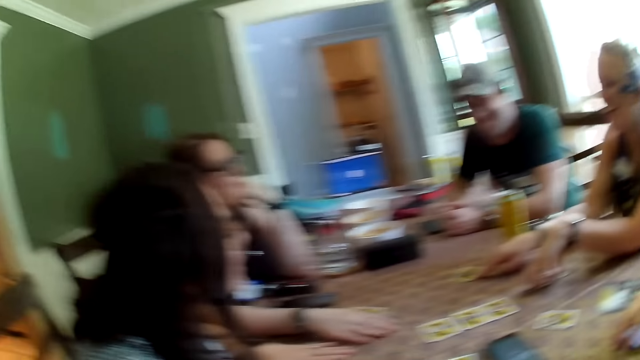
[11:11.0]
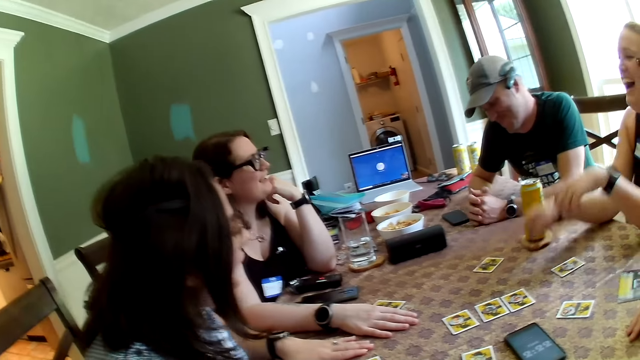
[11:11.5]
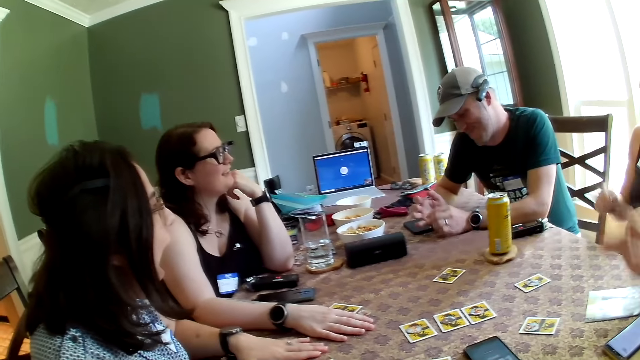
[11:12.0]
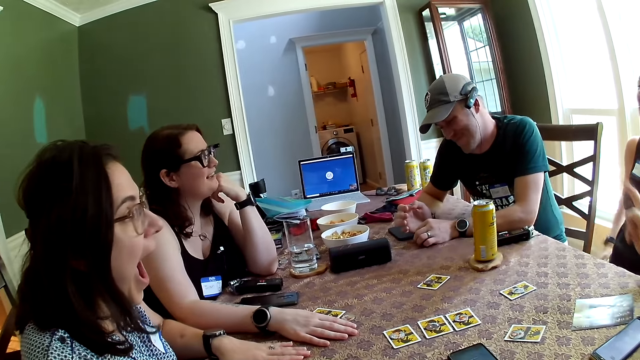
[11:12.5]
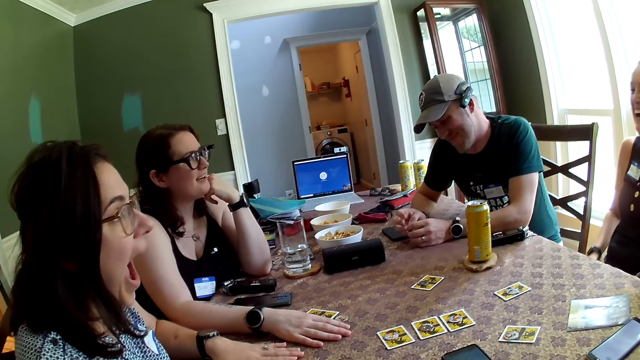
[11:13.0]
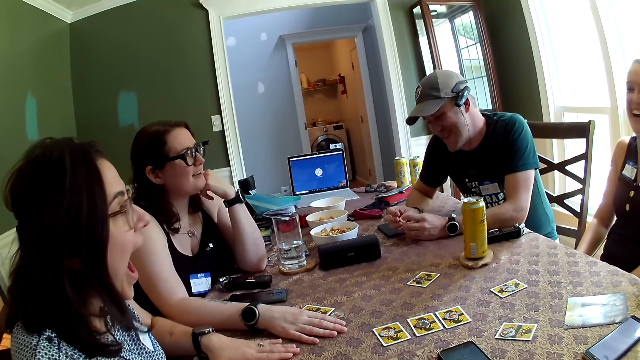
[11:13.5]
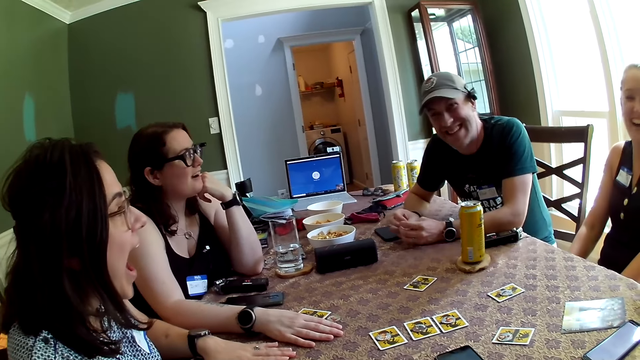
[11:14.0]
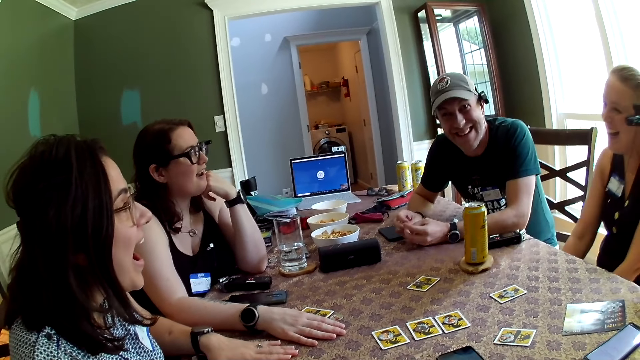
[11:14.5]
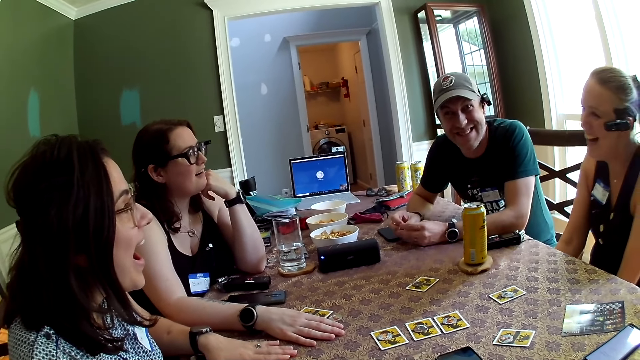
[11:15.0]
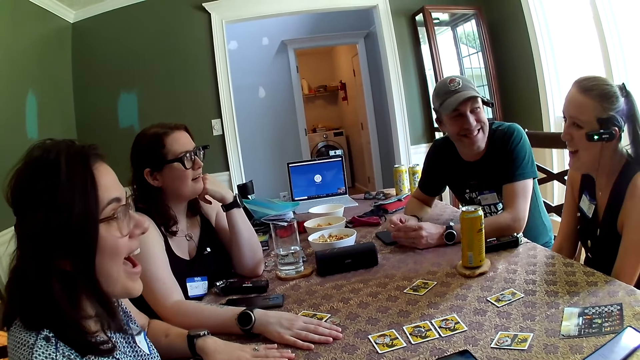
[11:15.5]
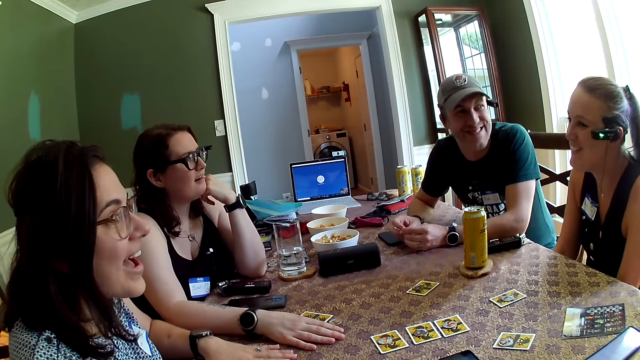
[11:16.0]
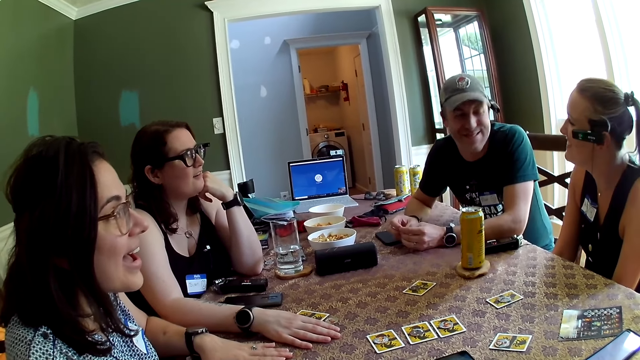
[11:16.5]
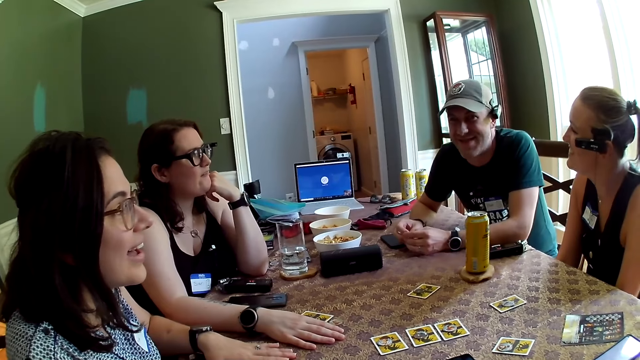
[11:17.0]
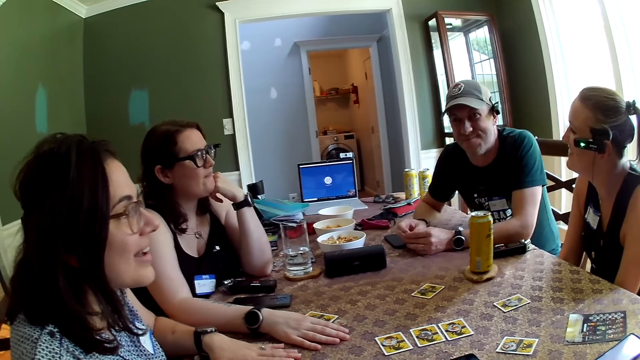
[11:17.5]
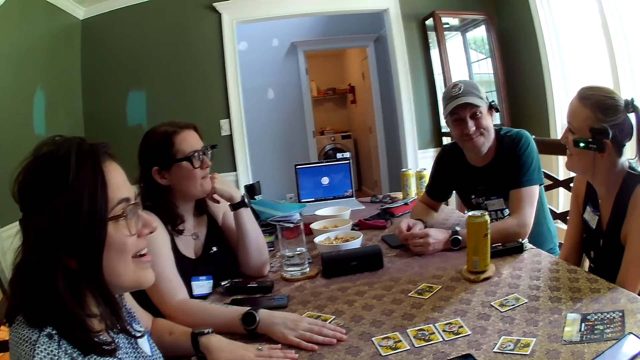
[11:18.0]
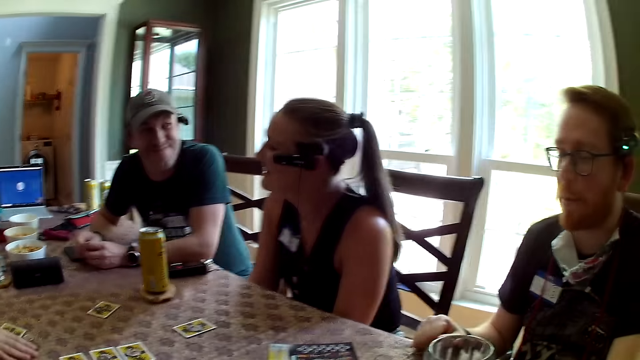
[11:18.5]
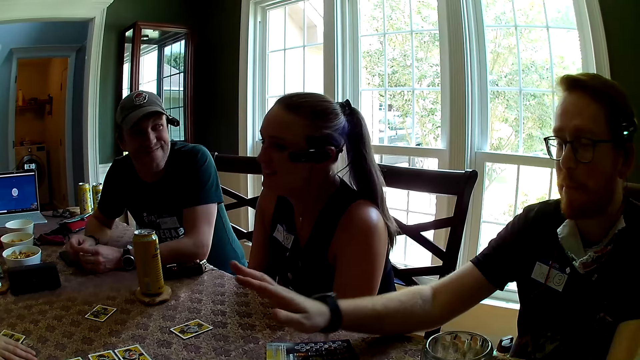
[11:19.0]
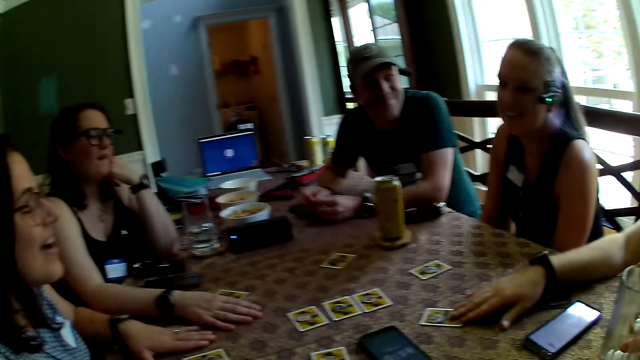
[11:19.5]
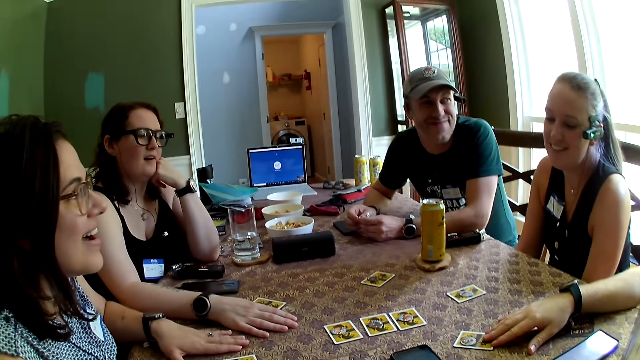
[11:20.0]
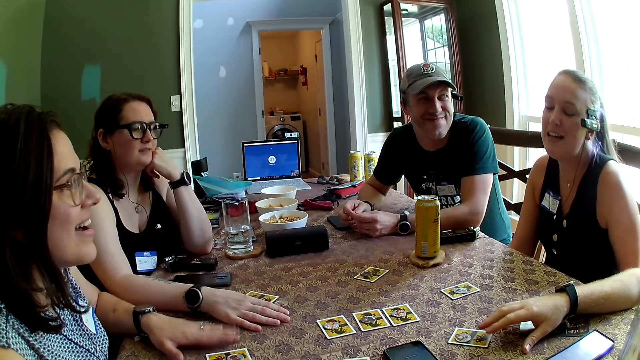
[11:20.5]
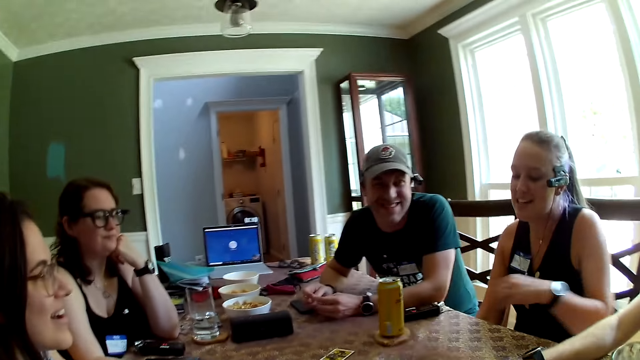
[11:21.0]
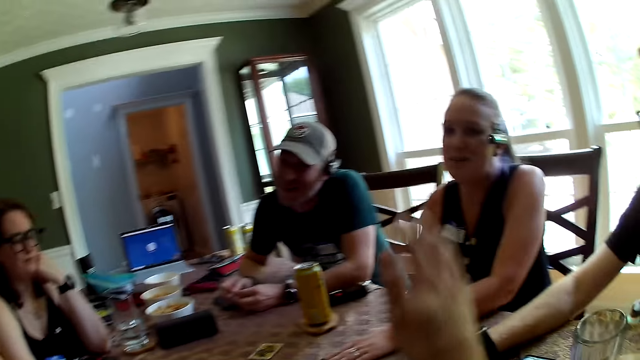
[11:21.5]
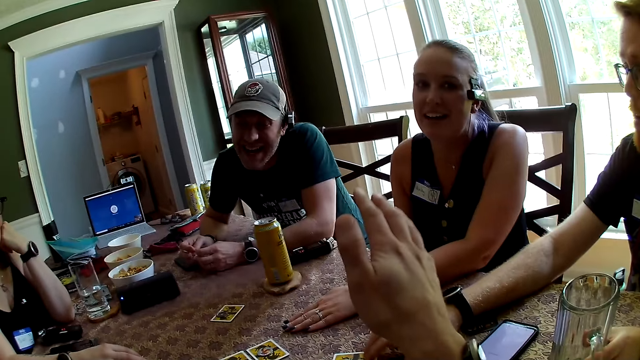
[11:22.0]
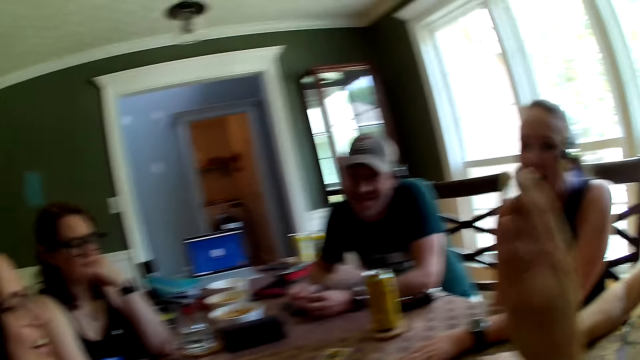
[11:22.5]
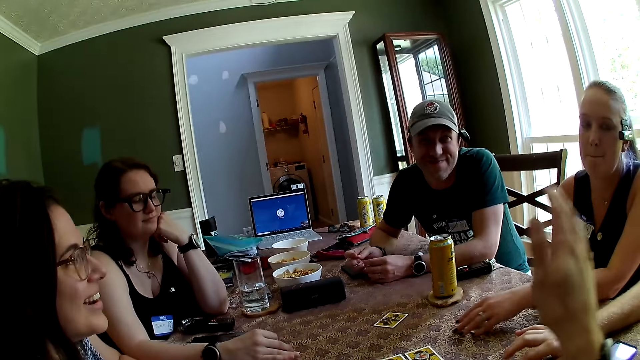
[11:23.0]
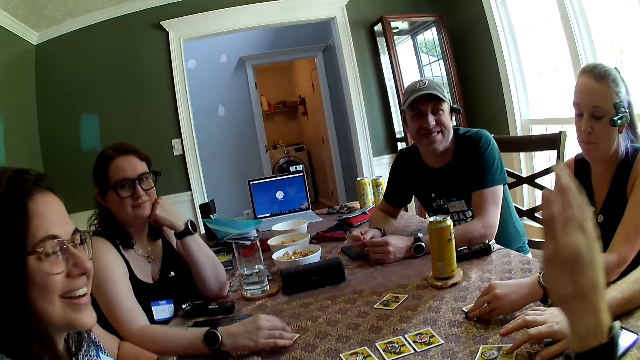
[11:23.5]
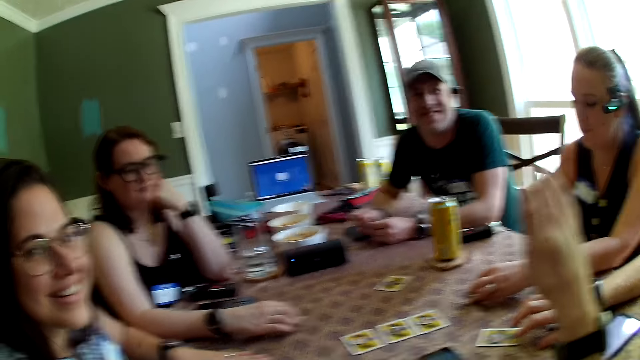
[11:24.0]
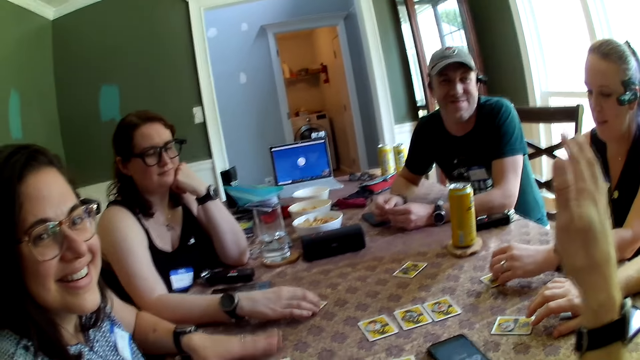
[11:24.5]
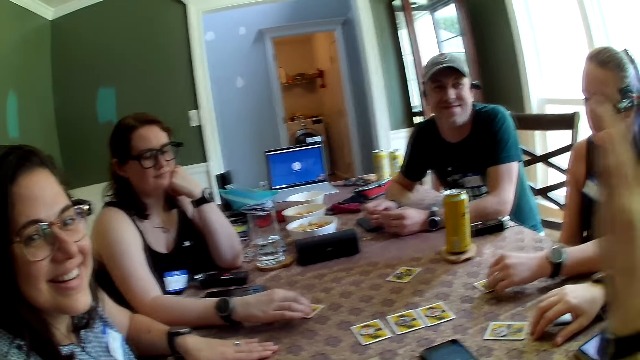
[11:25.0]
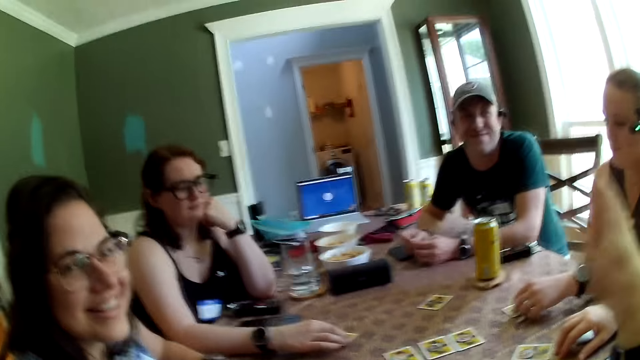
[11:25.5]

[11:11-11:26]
The man converses with people at the table. The man touches the card on the table with his right hand. The woman touches the card on the table with her left hand. Another woman touches the chip on the card on the table with her right hand. The camera wearer speaks.

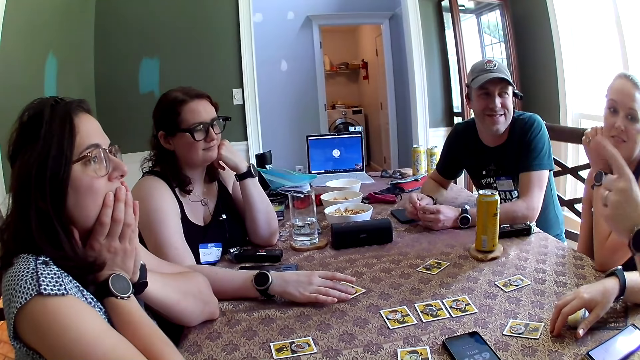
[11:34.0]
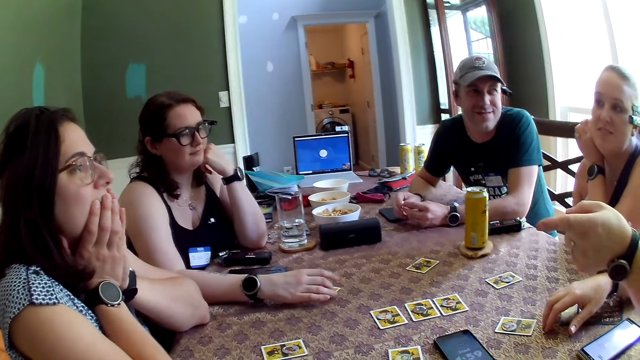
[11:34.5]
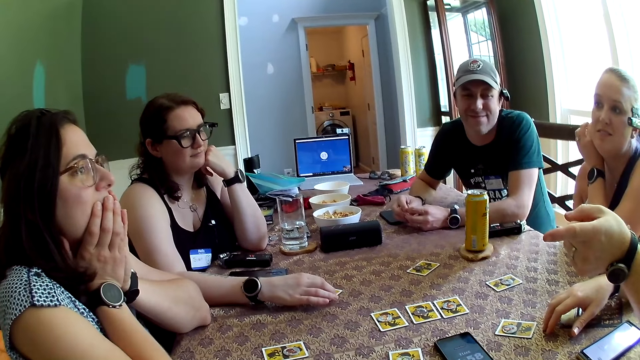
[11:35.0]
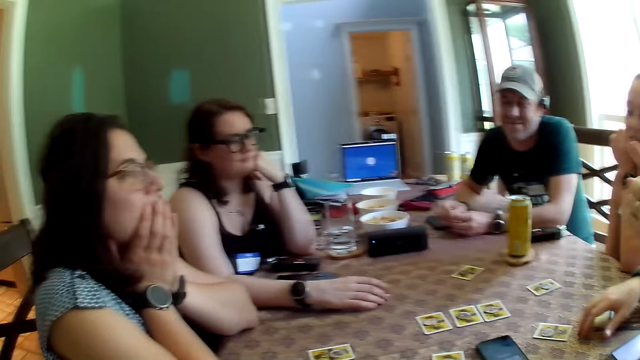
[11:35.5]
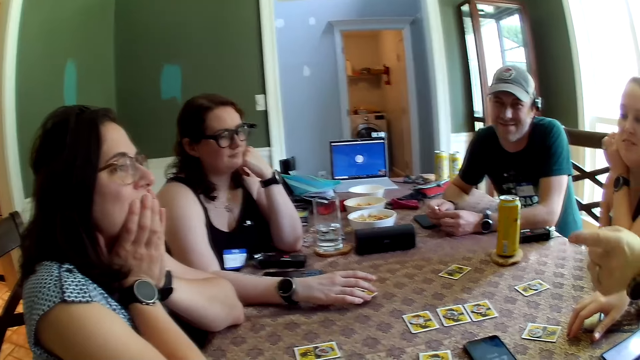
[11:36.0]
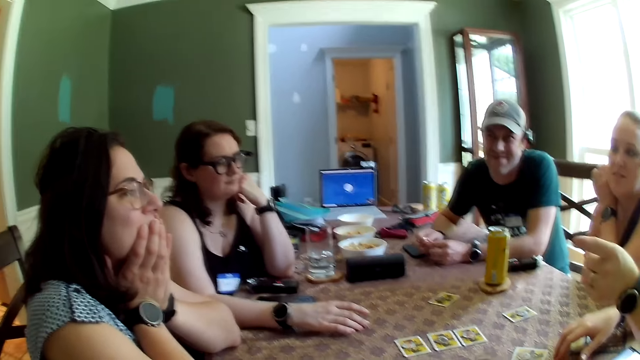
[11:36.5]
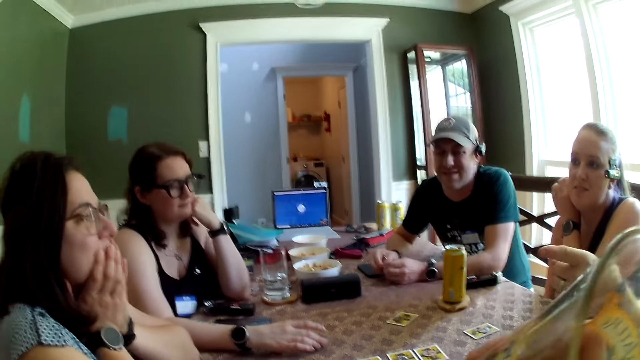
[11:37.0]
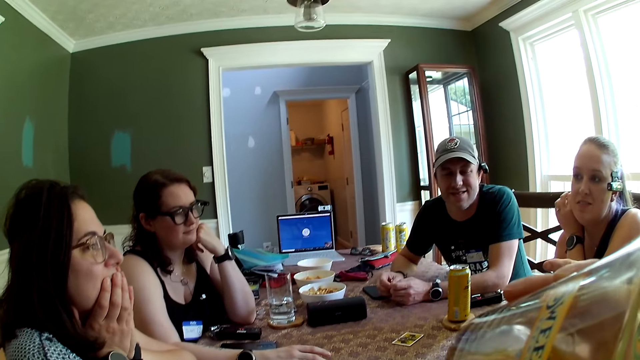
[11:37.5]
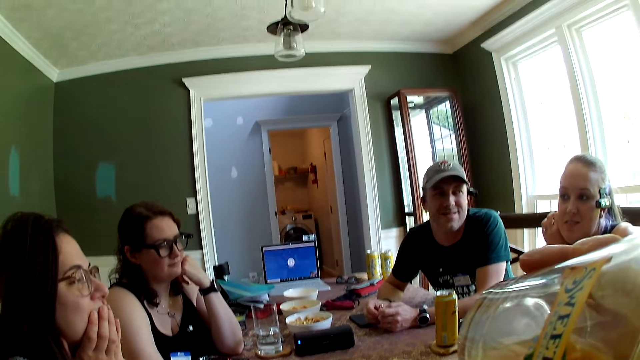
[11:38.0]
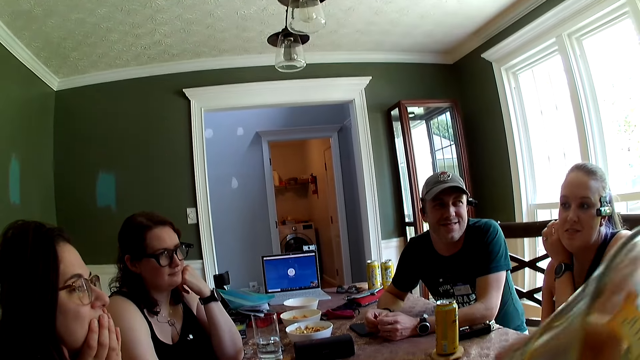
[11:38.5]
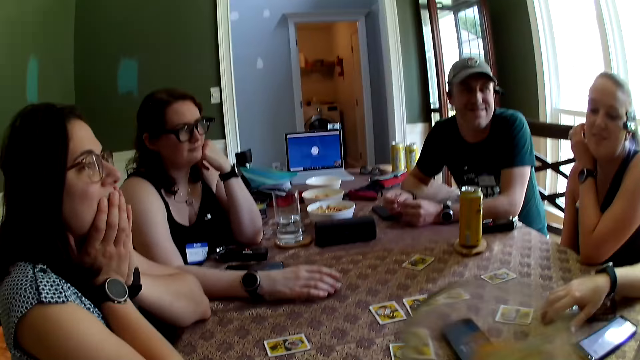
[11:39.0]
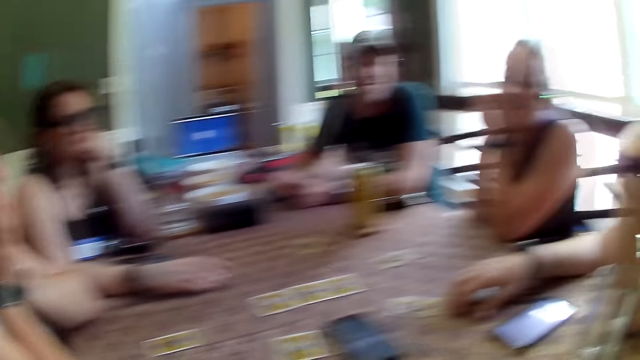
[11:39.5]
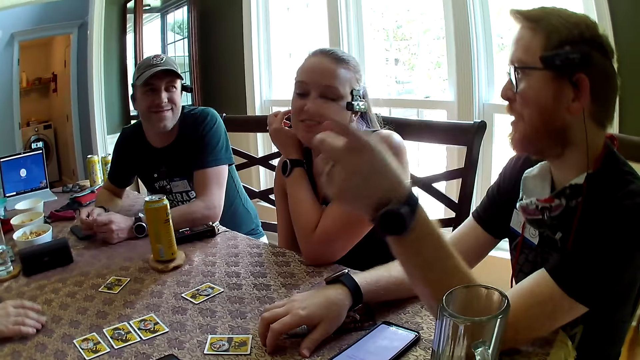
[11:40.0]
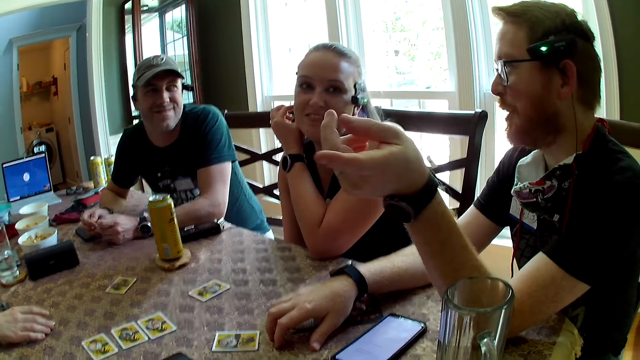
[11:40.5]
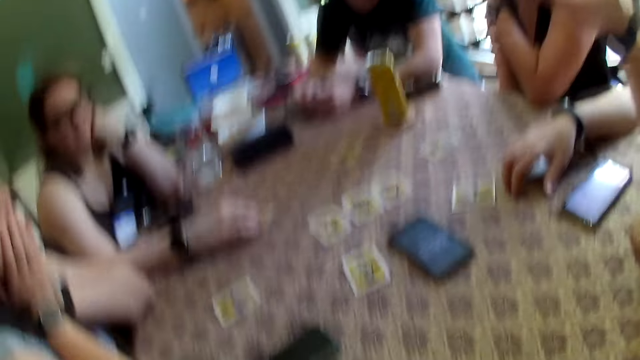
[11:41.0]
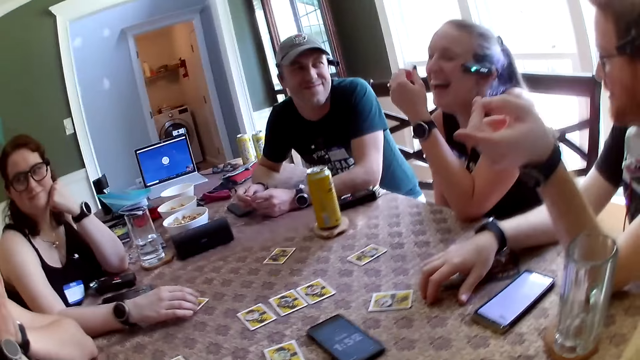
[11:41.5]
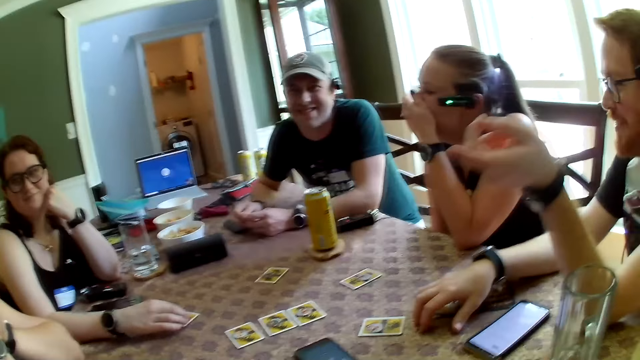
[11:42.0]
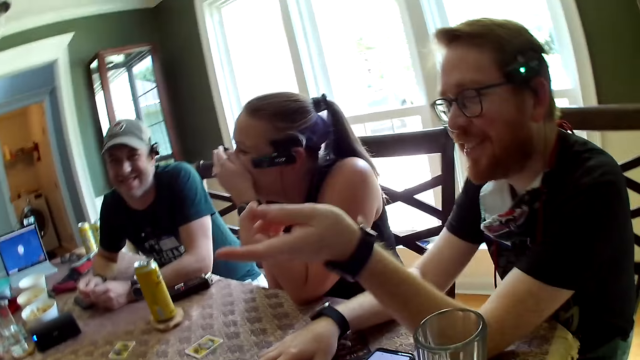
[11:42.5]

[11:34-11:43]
The camera wearer picks up the glass cup on the table with his right hand. He drinks from the glass cup in his right hand. He drops the glass cup in his right hand on the table. The man converses with people at the table.
